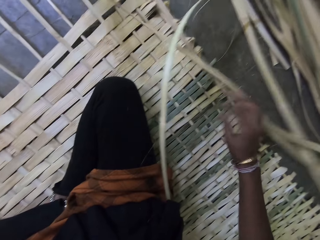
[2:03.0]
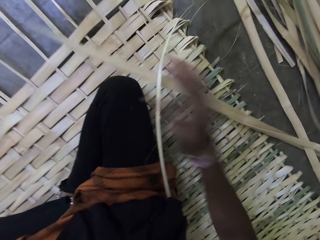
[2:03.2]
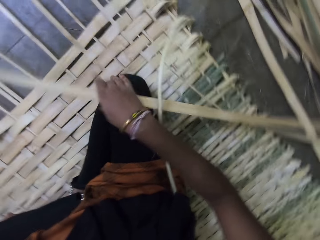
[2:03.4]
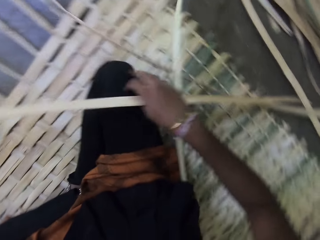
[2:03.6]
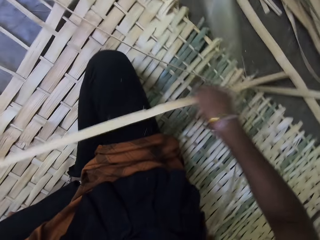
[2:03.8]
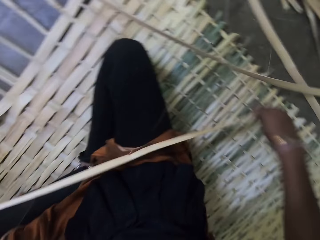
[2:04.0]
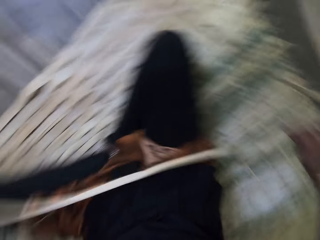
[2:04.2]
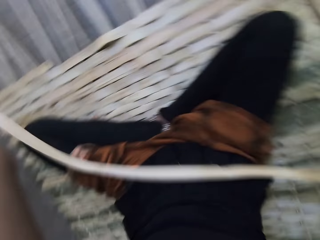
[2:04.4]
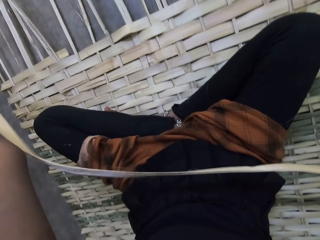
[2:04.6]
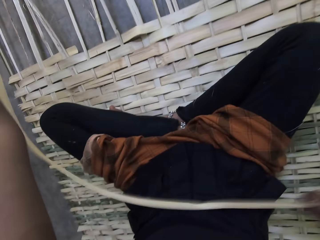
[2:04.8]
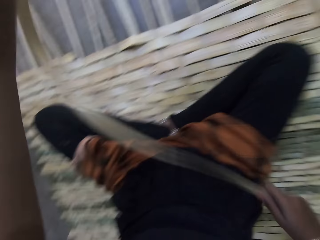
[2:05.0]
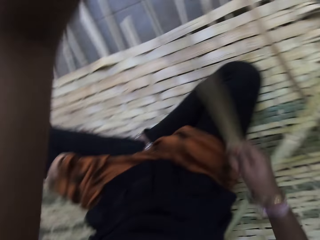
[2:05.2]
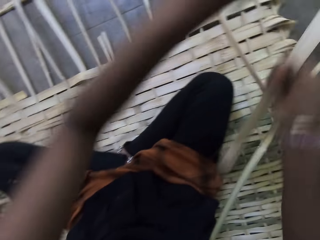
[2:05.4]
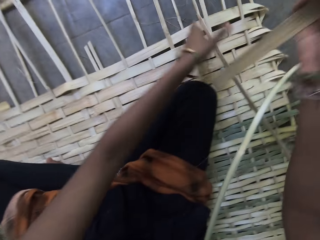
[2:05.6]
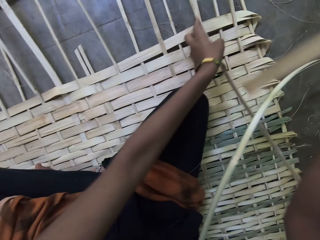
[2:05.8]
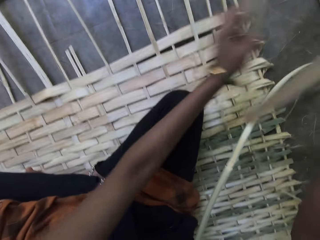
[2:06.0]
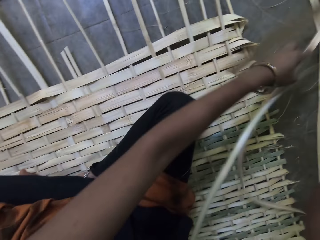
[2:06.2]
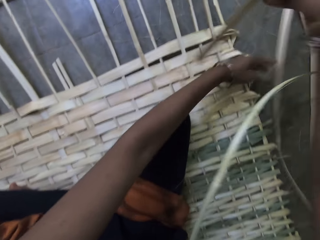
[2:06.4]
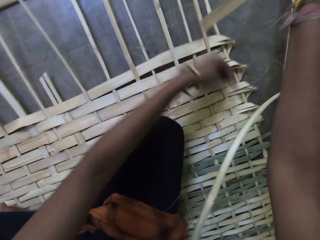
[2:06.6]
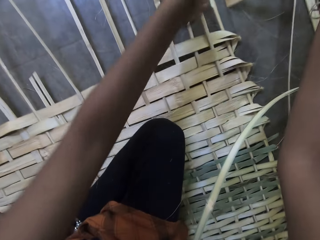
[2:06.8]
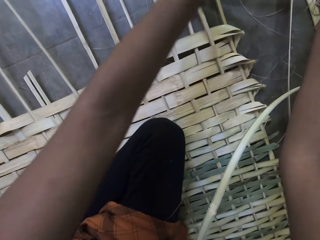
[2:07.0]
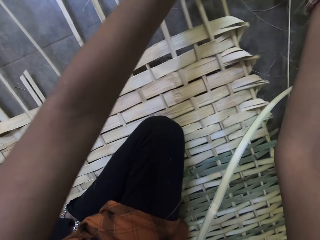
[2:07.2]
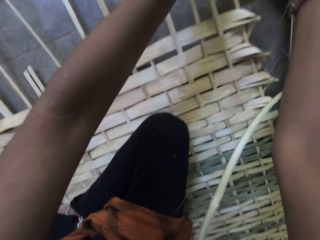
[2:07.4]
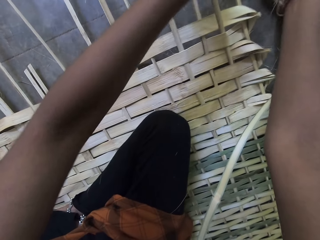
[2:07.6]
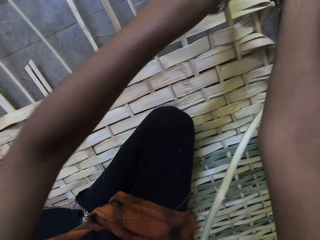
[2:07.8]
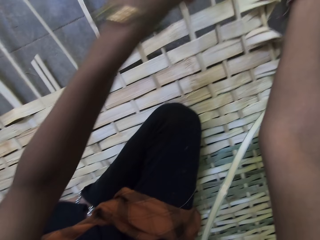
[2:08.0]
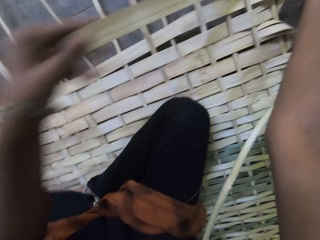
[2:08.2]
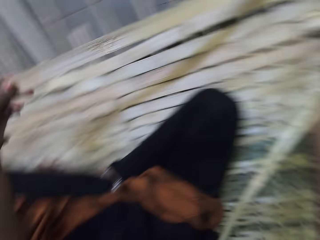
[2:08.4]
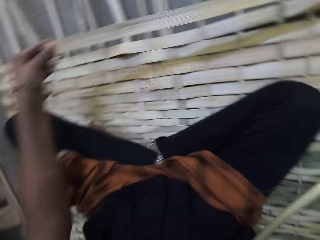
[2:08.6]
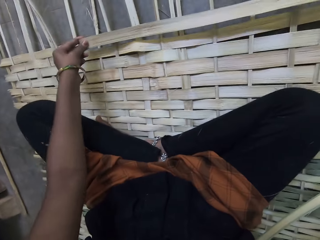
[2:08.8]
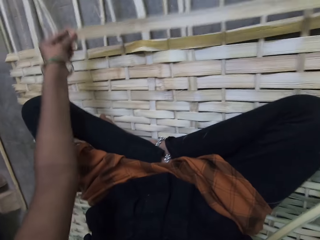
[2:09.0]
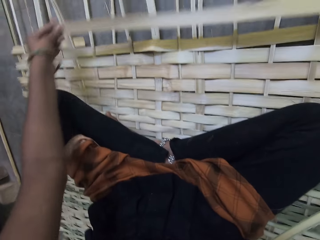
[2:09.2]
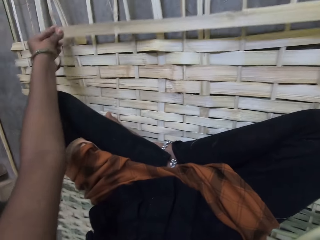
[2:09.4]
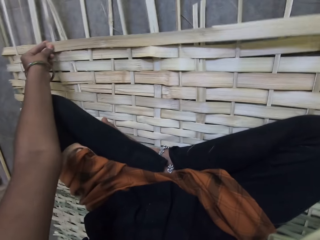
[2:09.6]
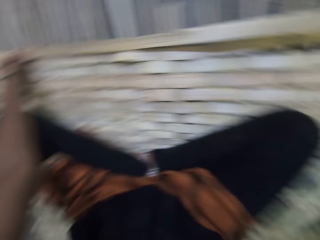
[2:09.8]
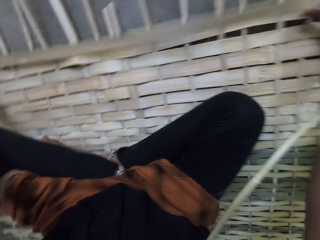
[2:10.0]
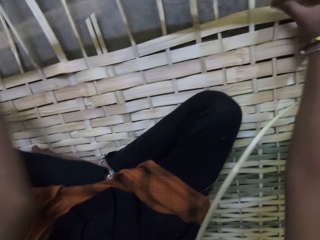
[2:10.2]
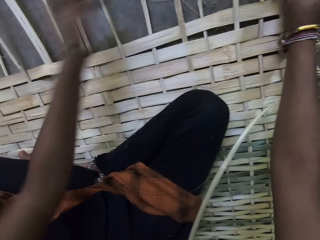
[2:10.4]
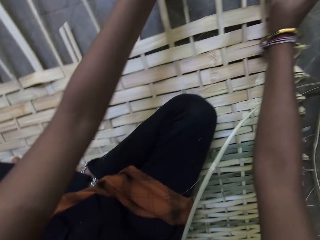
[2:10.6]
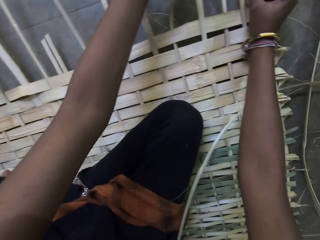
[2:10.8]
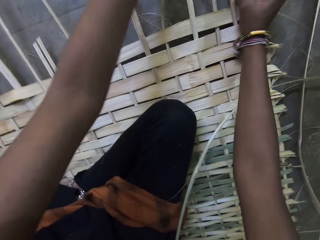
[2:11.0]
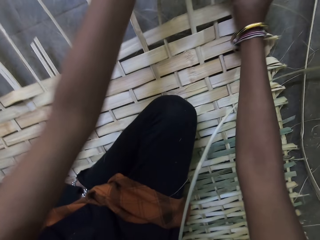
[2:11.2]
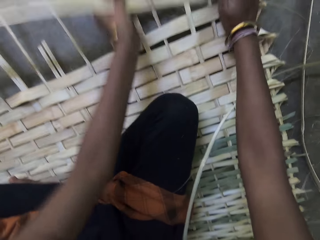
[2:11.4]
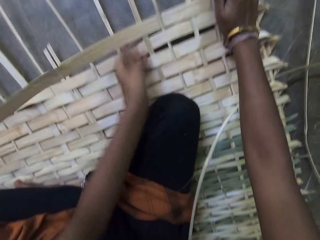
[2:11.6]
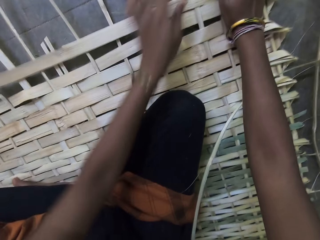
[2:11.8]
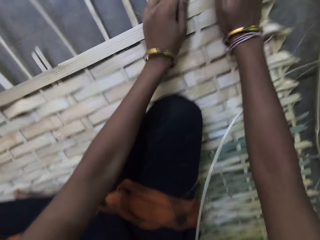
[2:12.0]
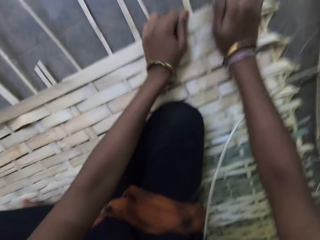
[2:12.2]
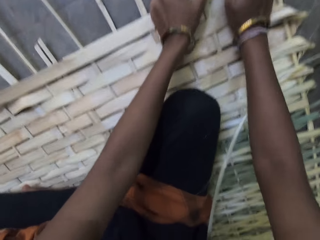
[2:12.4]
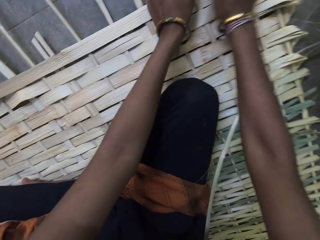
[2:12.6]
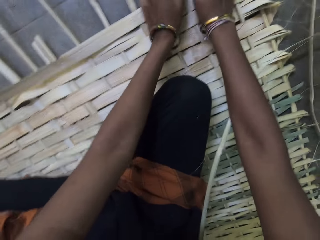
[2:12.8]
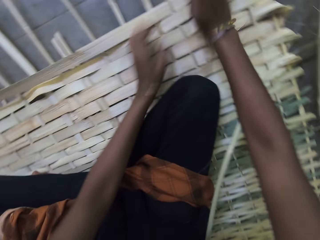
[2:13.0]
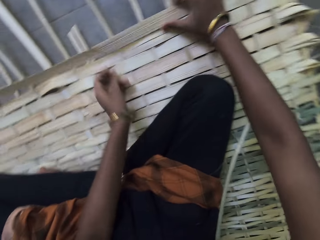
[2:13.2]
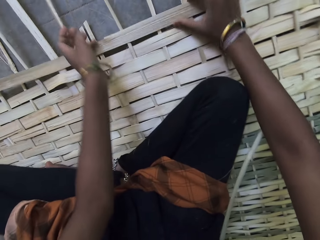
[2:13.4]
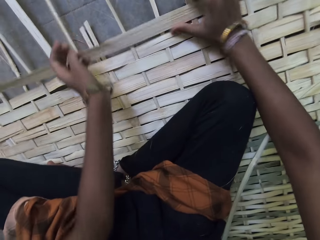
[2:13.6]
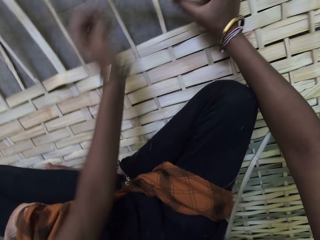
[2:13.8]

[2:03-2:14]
The camera wearer pulls the woven. They pick a Napier grass stem from the heap. They fix the Napier grass stem on the mat.

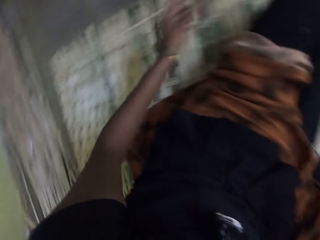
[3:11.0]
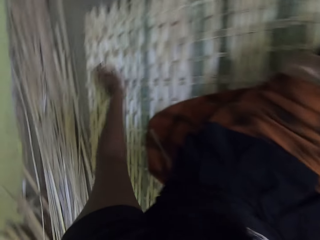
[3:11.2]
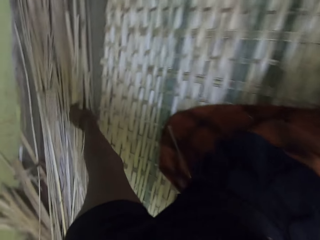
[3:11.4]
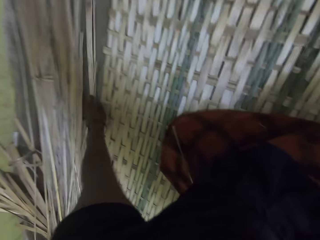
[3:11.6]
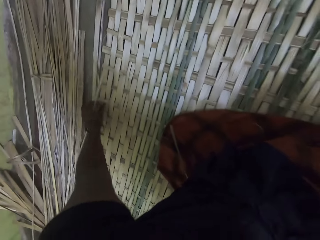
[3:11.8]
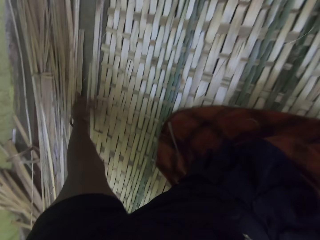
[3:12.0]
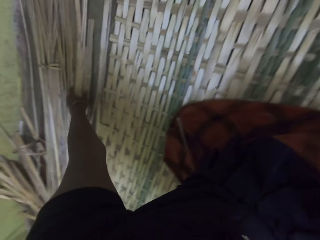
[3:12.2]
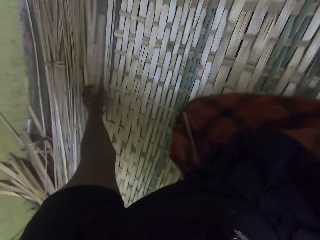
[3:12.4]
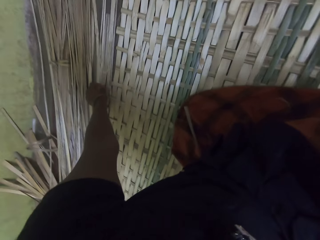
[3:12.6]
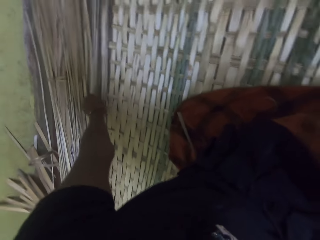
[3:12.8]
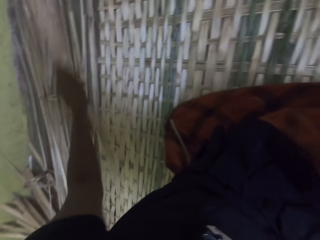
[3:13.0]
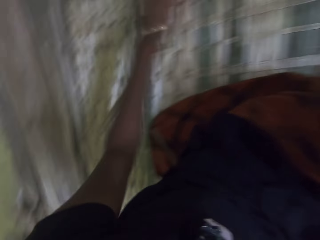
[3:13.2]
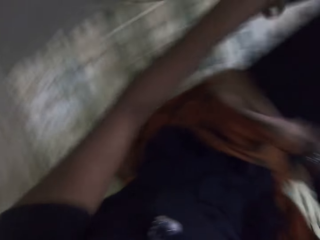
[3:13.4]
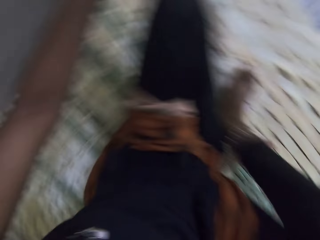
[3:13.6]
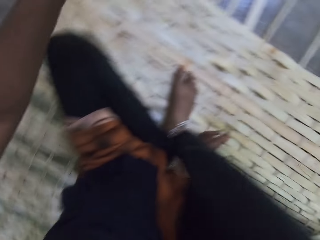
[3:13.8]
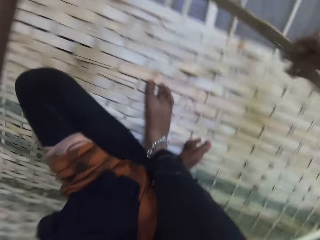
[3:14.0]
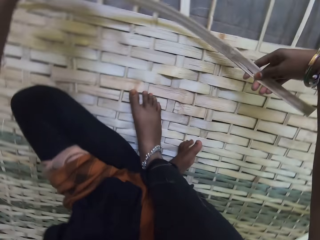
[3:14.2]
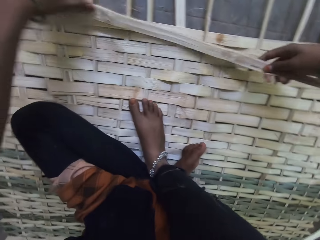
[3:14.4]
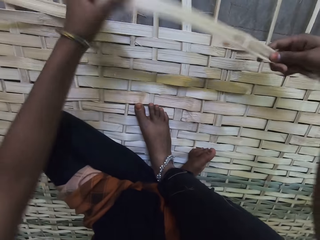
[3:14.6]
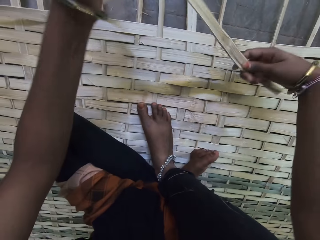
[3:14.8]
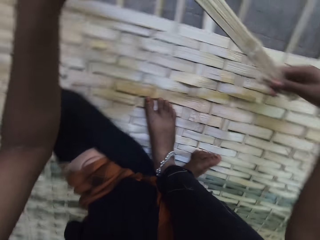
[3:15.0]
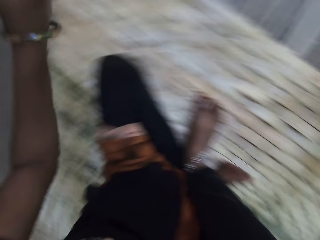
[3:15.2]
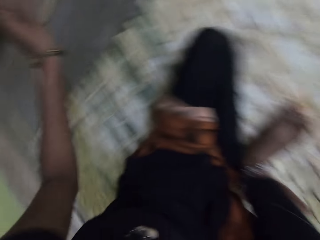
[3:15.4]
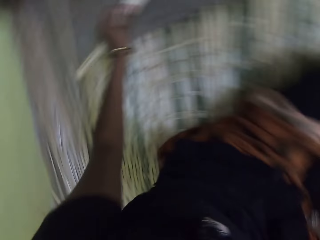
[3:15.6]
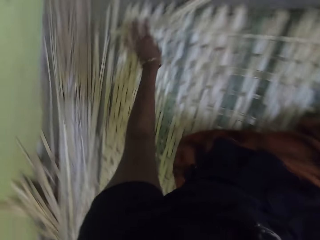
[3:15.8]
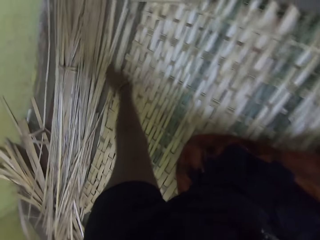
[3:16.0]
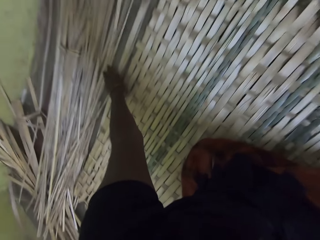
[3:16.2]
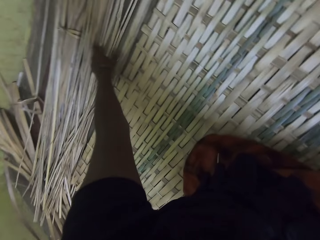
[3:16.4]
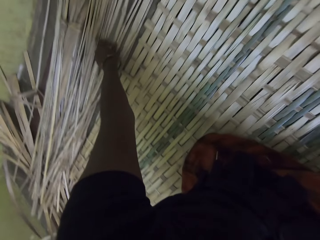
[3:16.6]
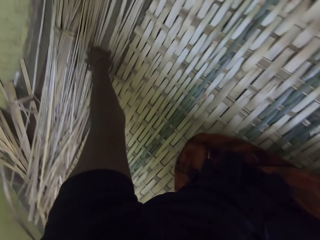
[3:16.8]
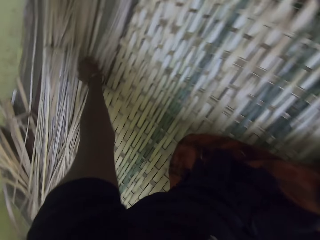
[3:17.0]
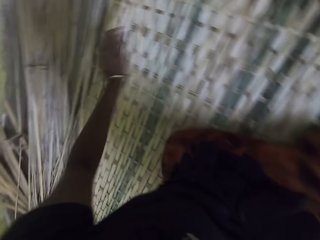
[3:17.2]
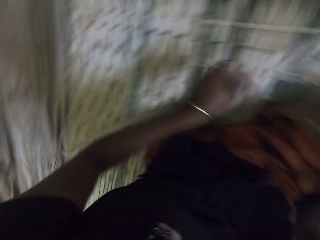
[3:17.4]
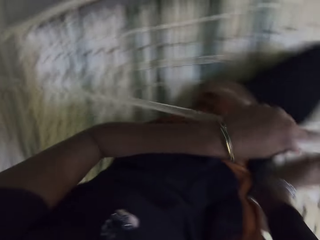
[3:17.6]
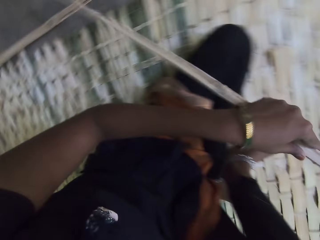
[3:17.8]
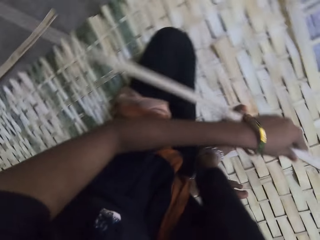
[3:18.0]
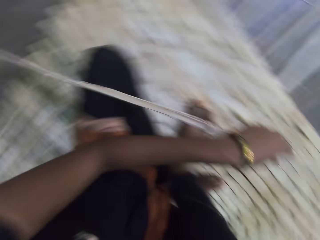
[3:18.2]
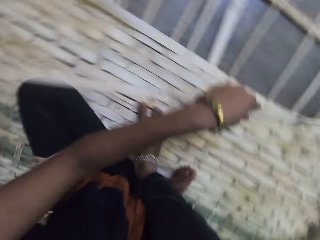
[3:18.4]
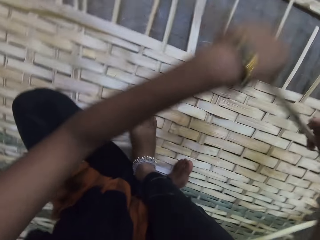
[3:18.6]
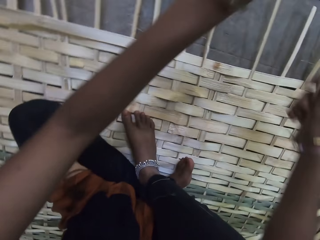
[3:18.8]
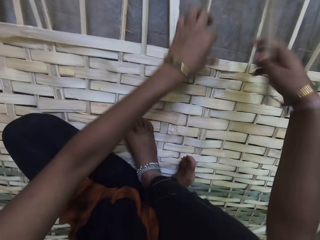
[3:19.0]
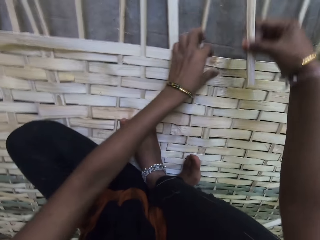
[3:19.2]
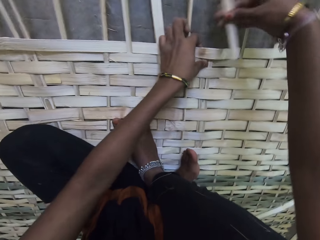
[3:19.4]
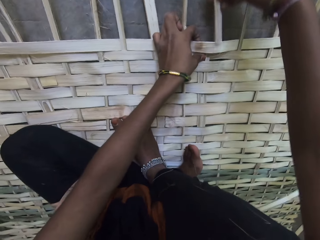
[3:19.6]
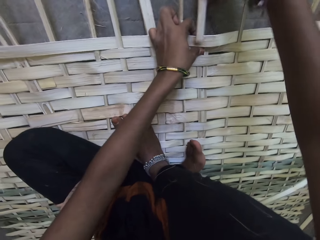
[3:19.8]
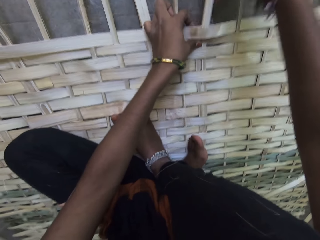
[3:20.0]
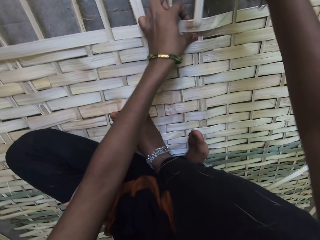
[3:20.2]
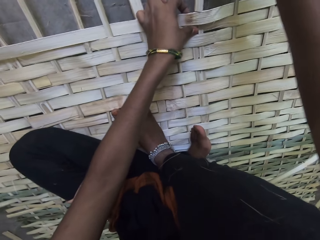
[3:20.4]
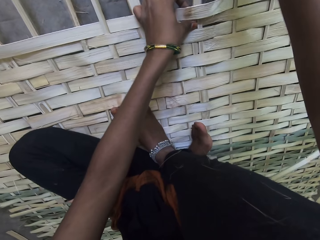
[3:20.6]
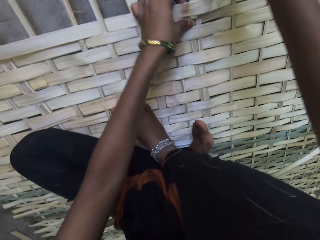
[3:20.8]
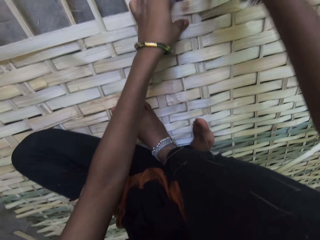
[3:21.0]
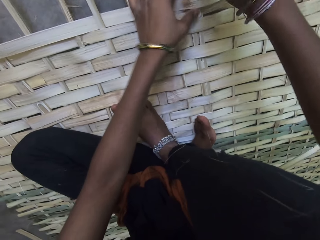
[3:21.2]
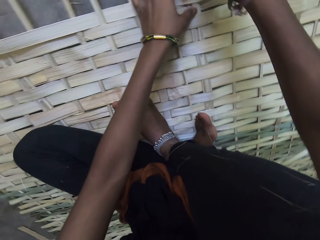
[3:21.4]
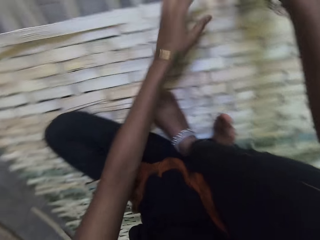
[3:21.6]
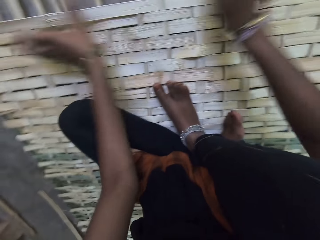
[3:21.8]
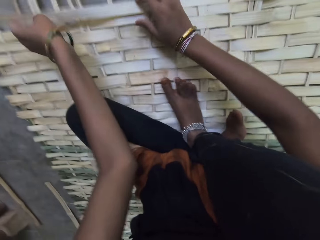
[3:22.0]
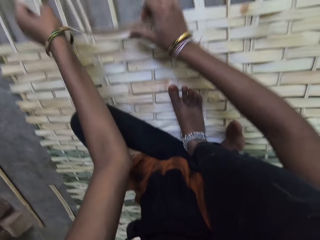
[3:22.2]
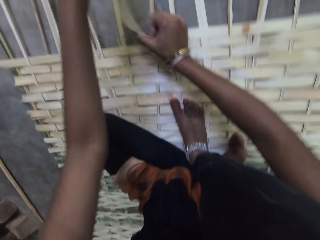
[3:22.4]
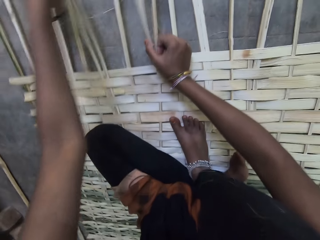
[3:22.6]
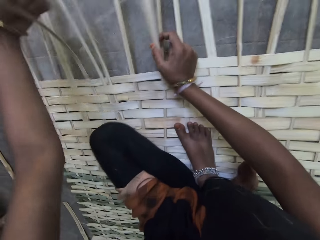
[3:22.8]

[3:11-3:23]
The camera wearer touches the woven. They fix the woven mat. They pick a Napier grass stem from the heap. They drop the Napier grass stem. They touch the woven. They pick a Napier grass stem from the heap. They look around. They fix the Napier grass stem on the mat.
